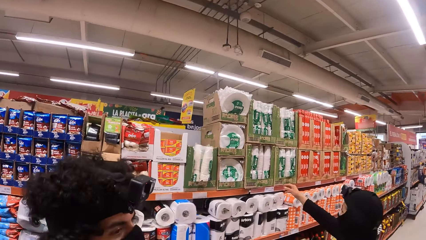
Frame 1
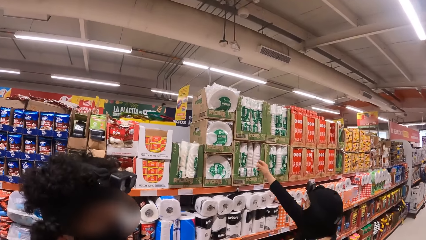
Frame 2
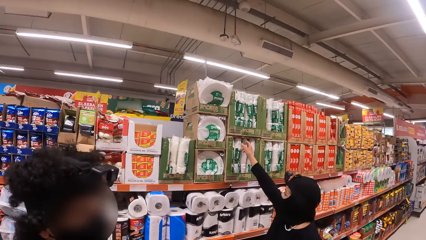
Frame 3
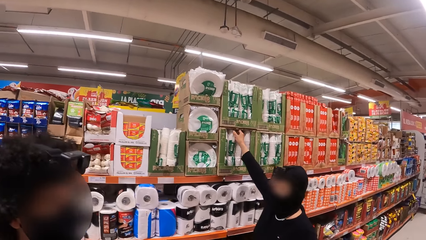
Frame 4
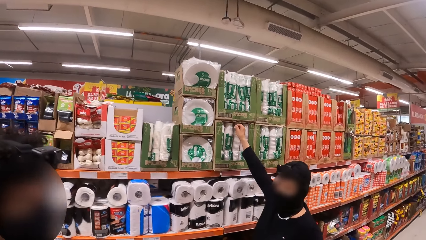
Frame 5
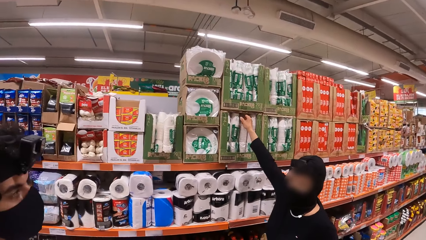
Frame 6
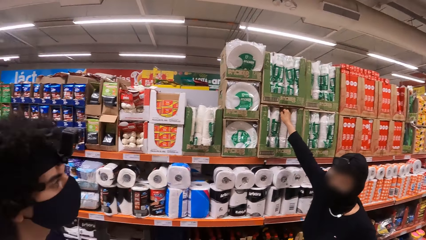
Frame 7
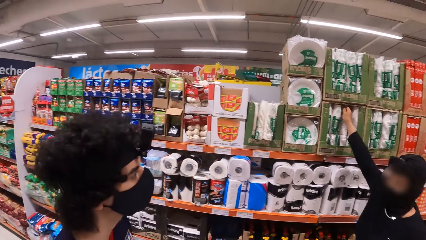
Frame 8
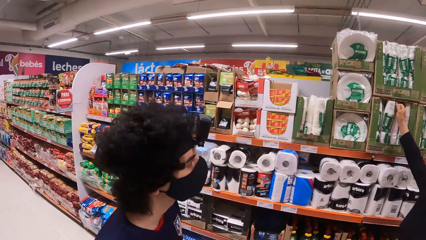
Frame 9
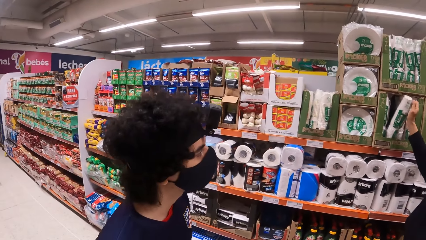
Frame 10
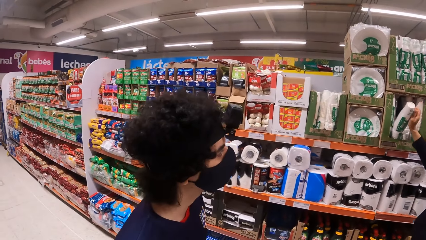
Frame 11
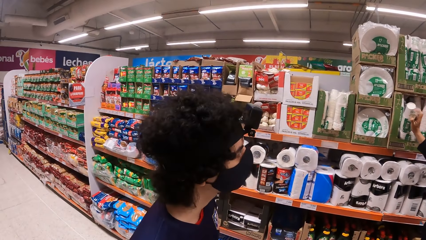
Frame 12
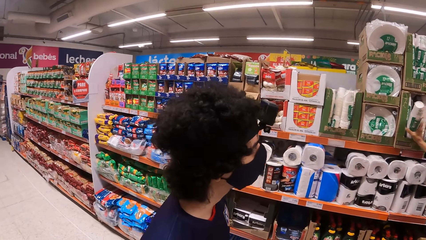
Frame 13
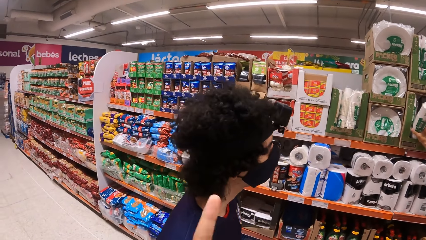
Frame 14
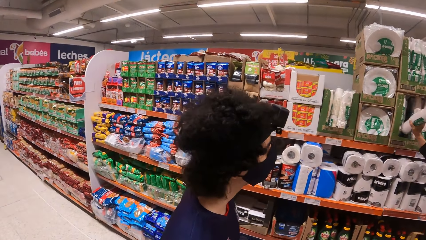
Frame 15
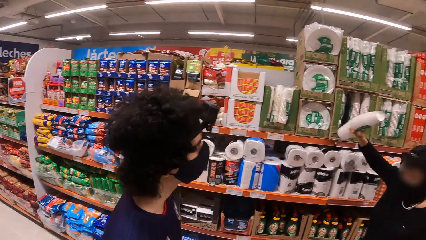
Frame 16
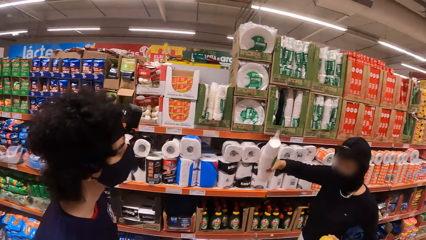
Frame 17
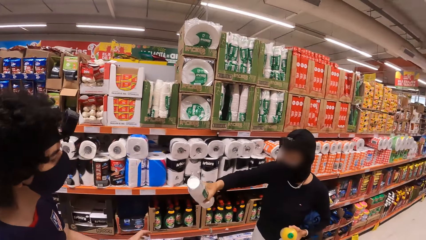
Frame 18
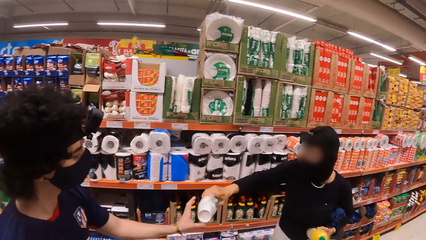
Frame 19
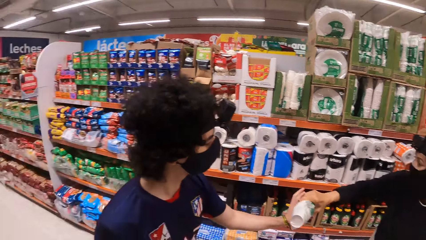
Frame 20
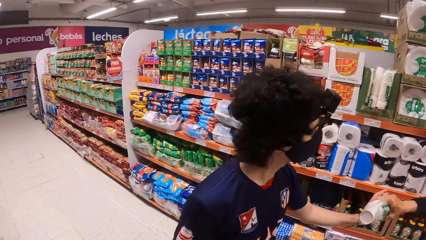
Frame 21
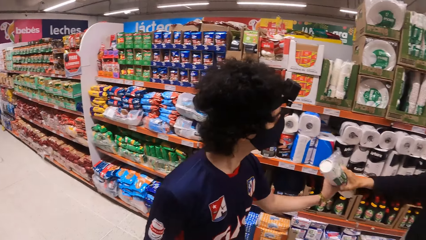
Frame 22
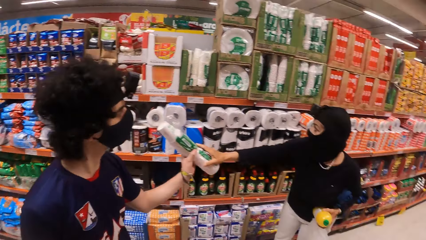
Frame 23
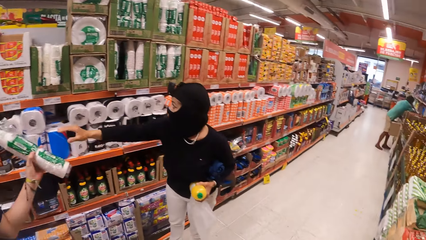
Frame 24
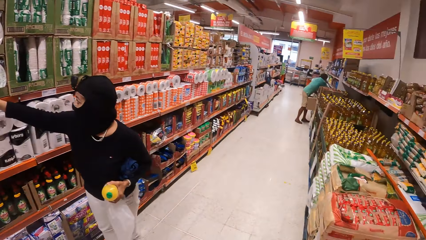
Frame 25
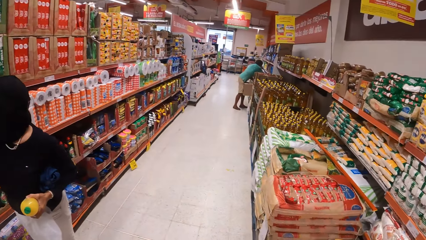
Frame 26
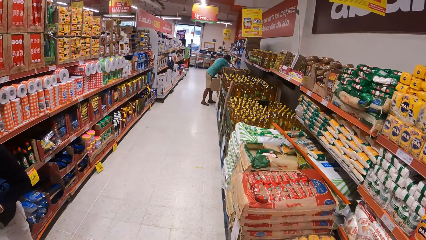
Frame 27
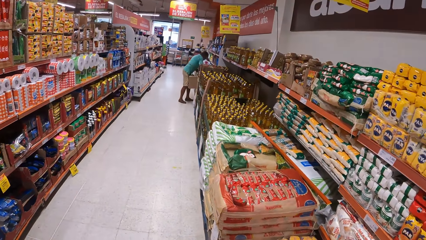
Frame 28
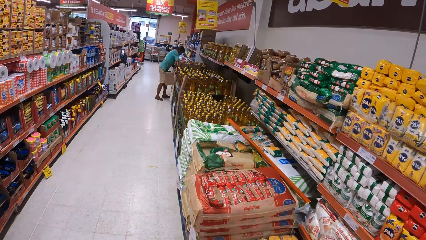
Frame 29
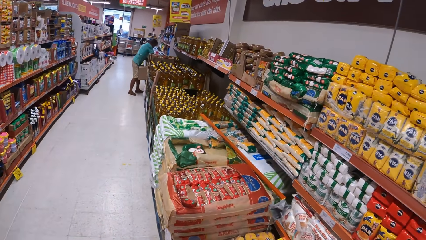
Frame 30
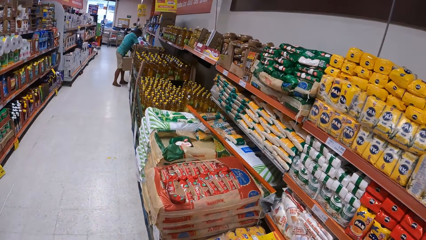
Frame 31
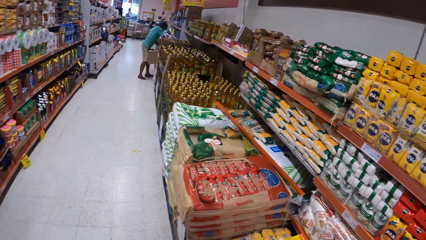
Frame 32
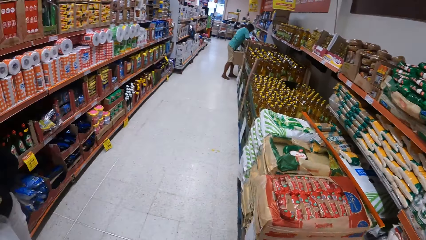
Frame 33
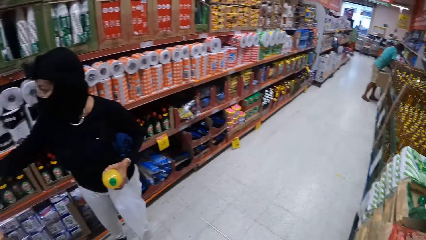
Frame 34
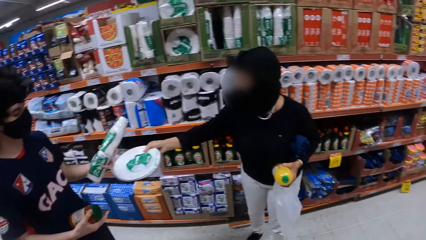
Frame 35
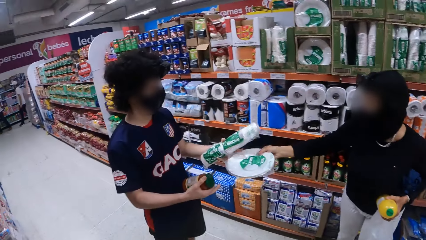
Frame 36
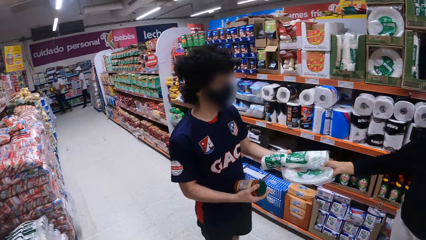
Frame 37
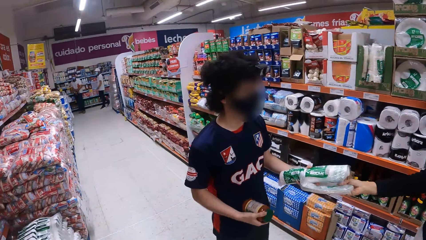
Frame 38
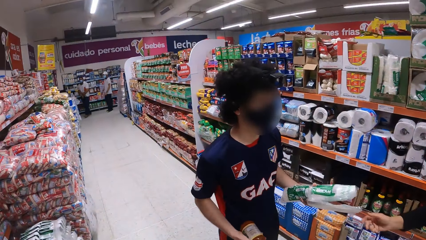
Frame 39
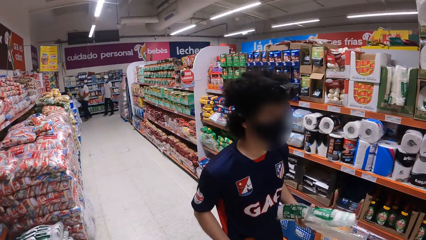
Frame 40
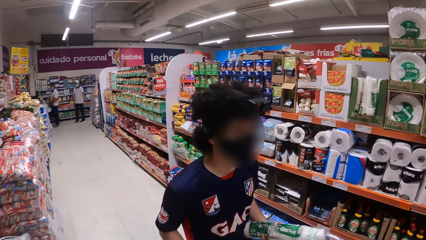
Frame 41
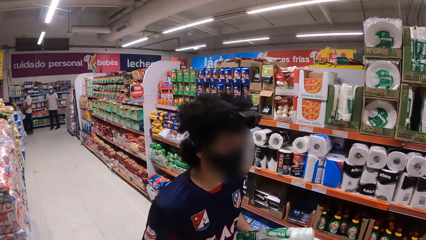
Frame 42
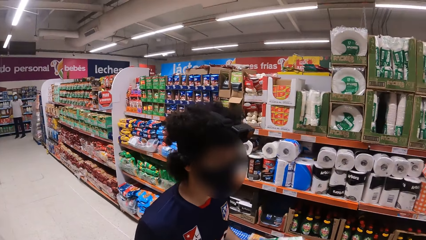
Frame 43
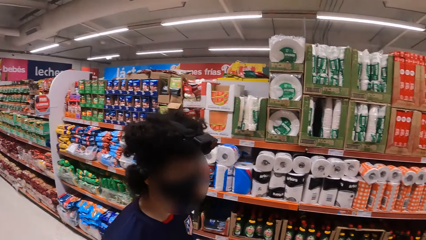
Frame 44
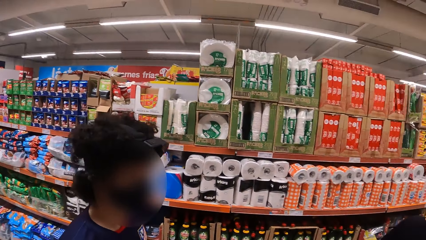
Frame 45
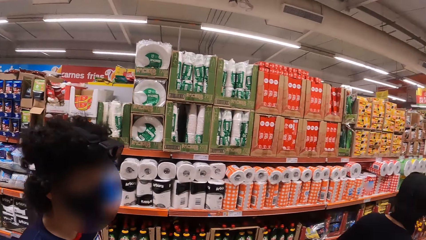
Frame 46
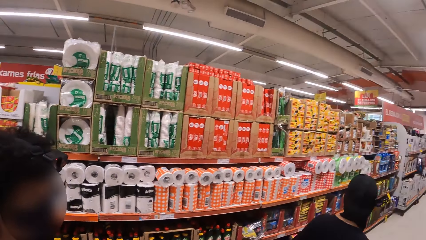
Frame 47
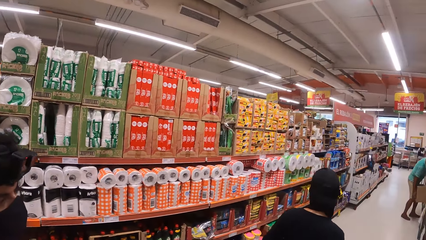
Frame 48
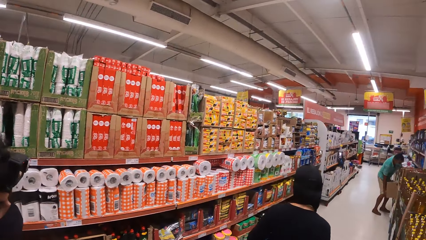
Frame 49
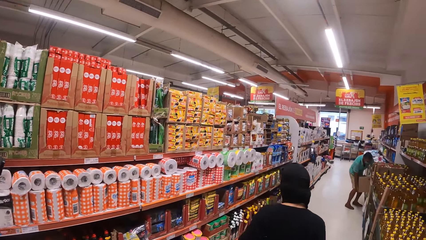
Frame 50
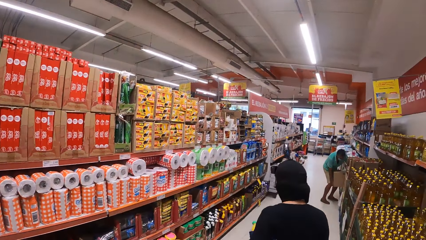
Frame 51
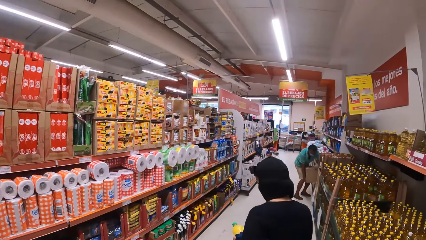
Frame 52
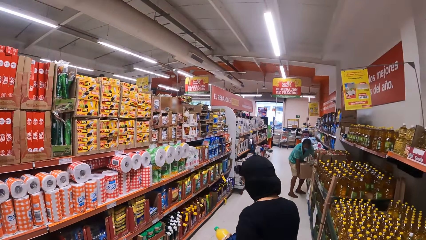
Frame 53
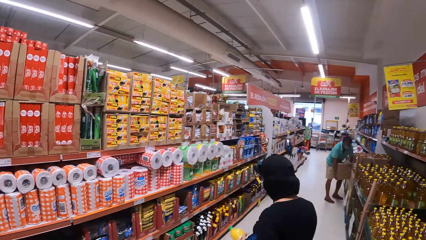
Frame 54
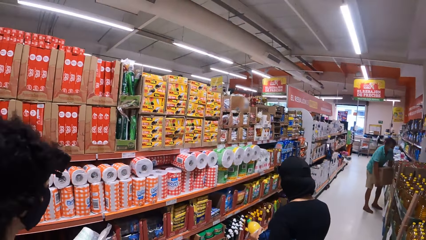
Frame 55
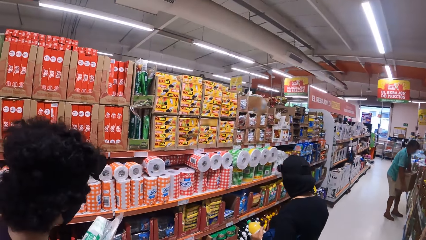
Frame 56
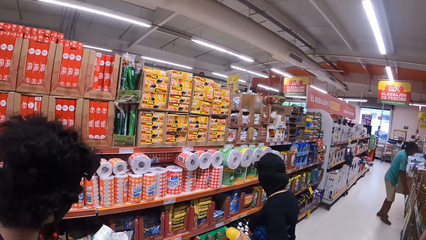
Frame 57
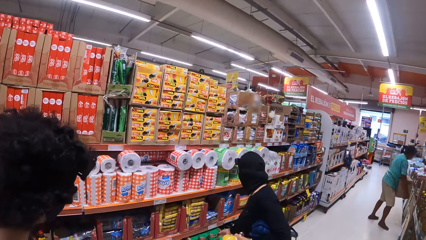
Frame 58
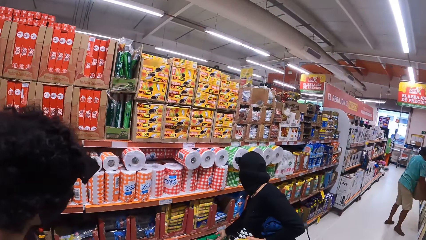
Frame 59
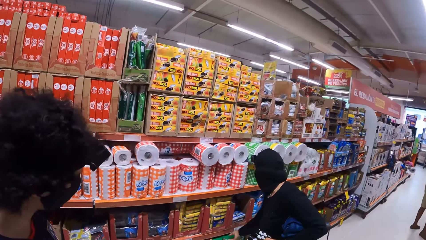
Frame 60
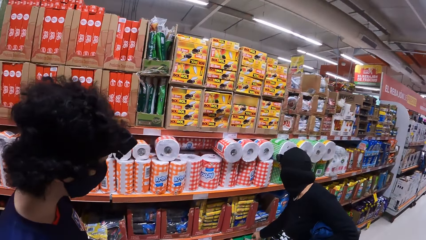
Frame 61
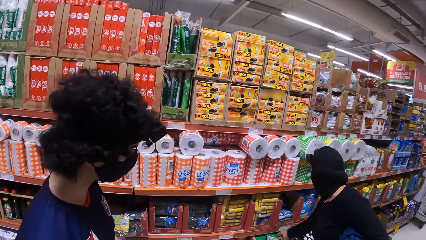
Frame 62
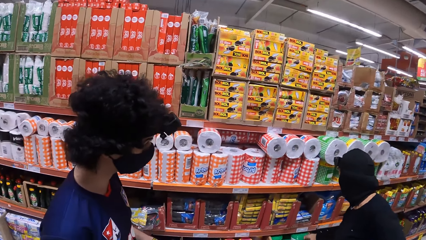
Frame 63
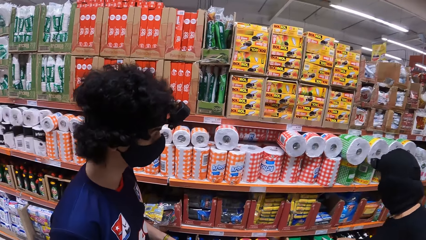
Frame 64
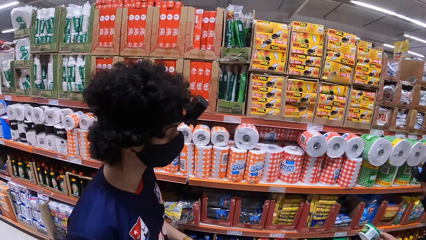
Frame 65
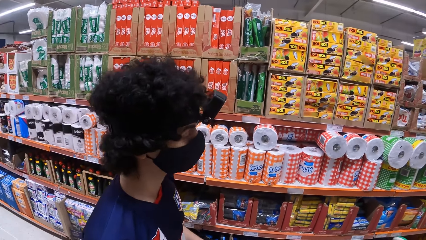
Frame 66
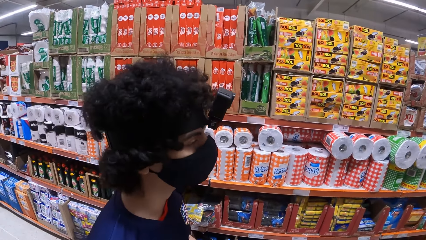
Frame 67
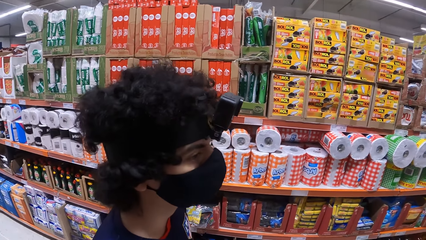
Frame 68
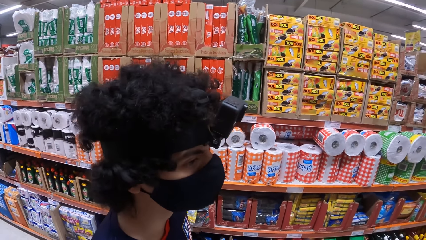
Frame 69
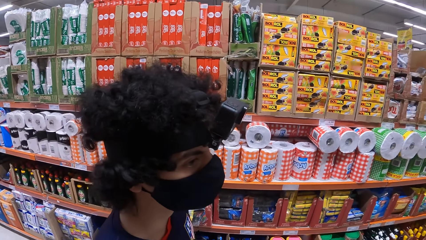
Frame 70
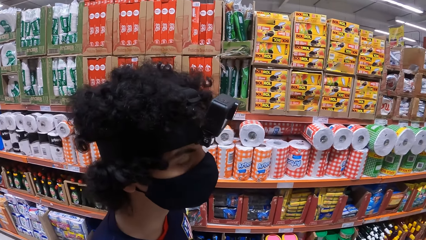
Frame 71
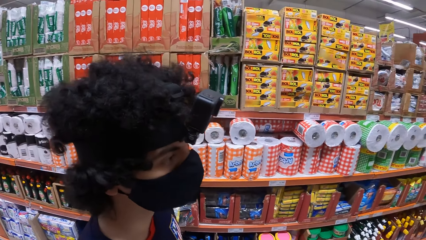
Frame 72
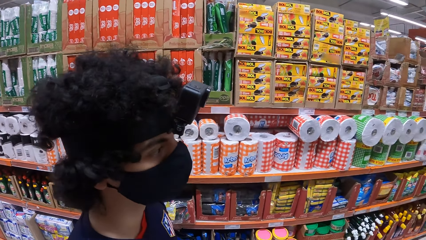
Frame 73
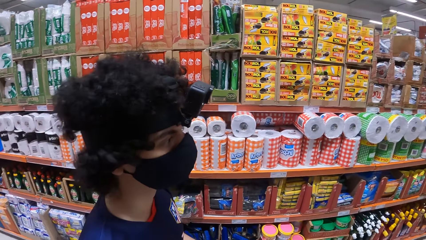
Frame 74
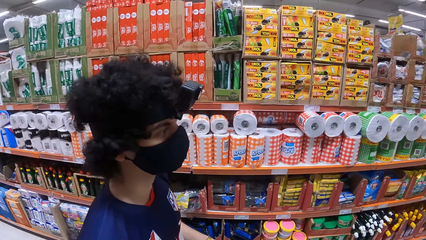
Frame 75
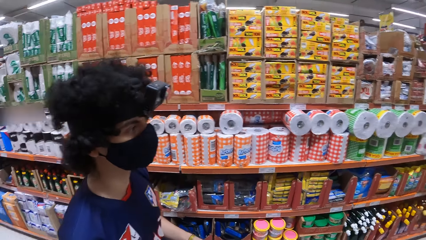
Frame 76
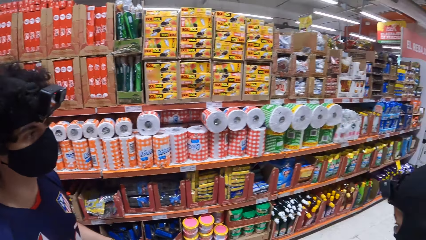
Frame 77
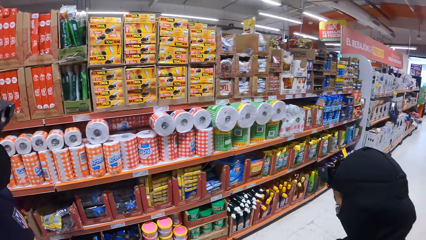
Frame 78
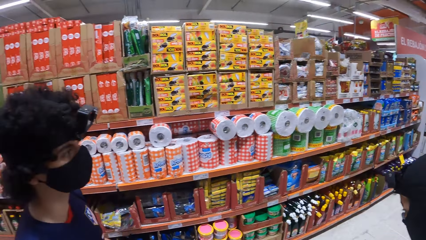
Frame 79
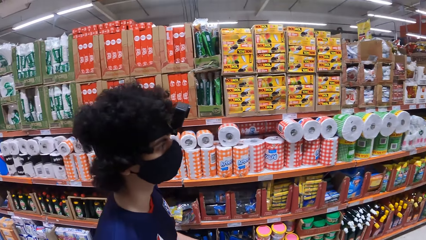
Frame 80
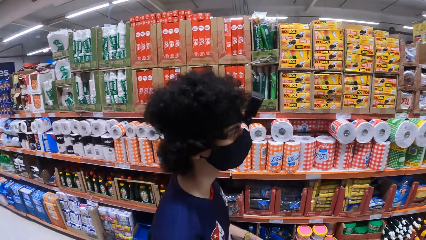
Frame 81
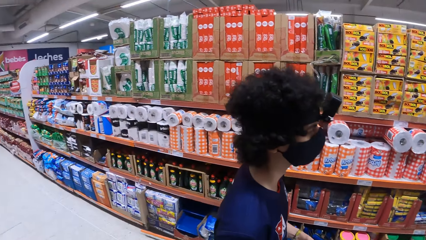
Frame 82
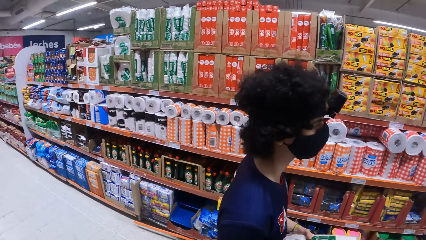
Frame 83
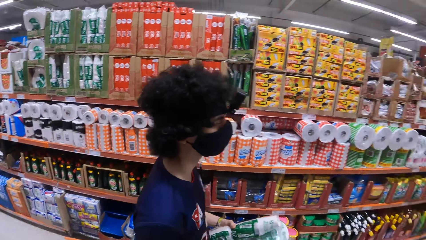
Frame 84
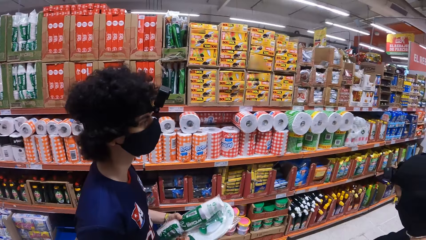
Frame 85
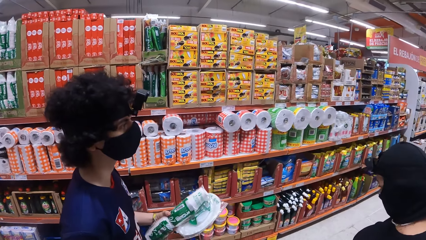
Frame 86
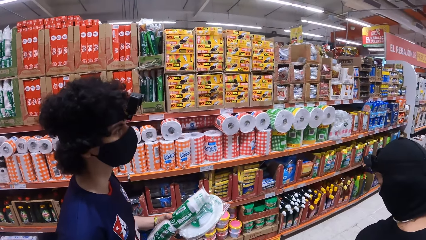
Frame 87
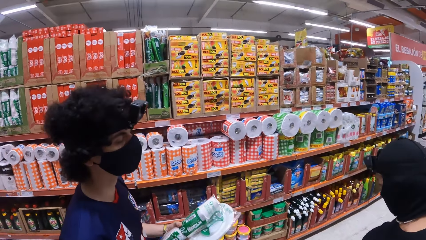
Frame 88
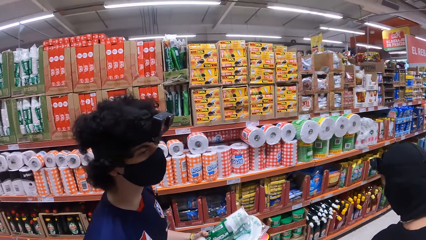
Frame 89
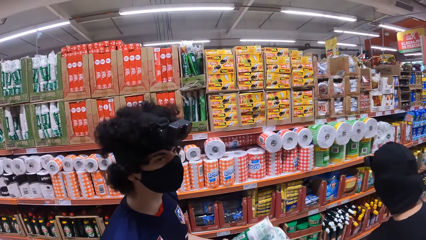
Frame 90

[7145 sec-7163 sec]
A woman picks the tissue. A man takes the tissue. The camera wearer looks around. They walk around. The woman picks the sachet. The camera wearer looks around. The man looks around.
